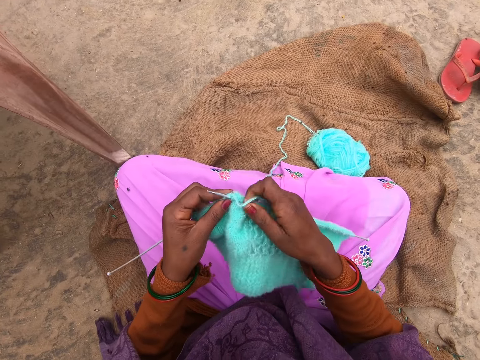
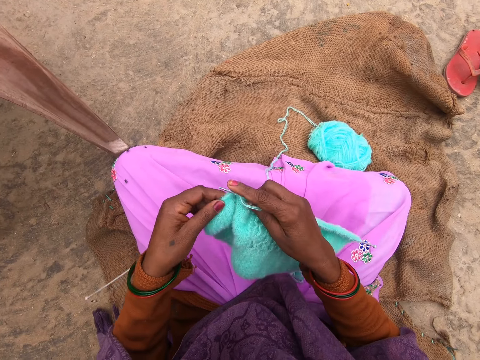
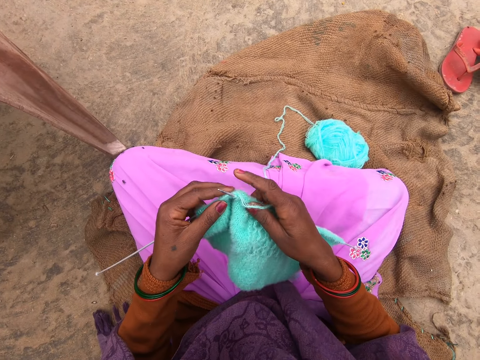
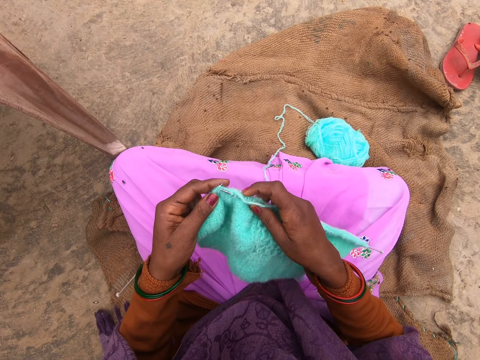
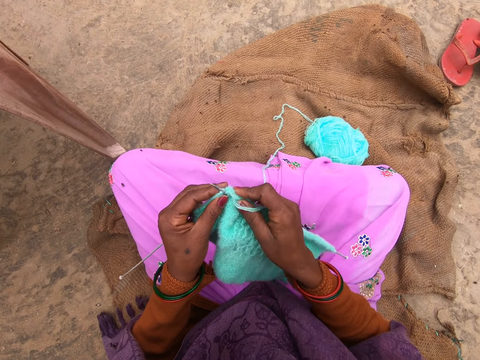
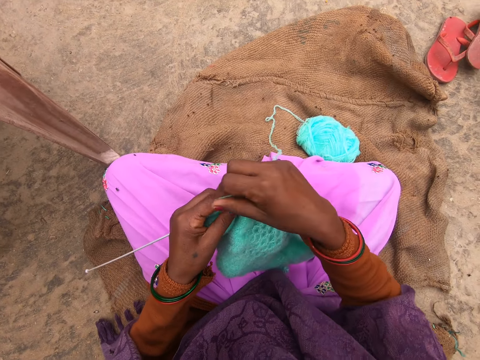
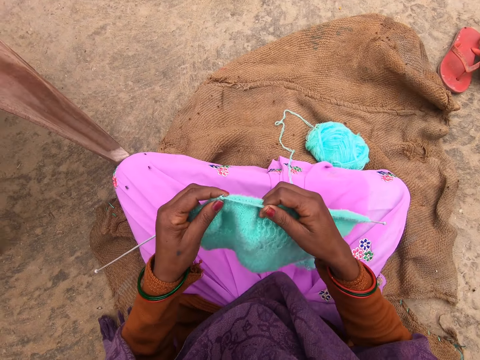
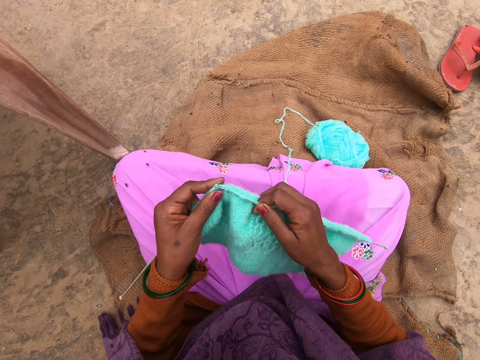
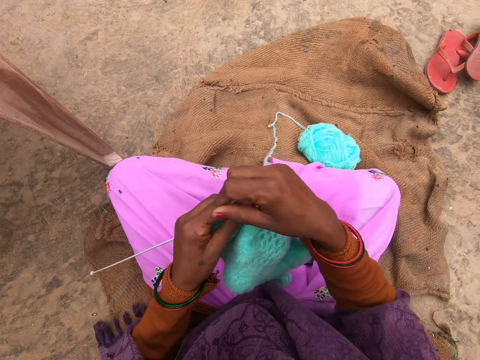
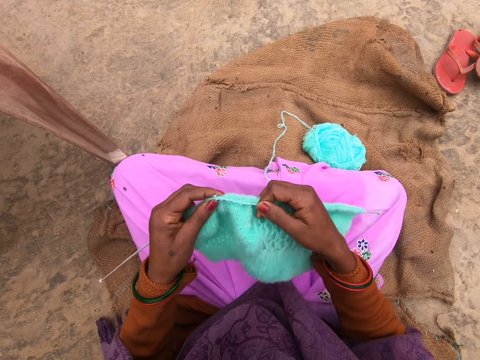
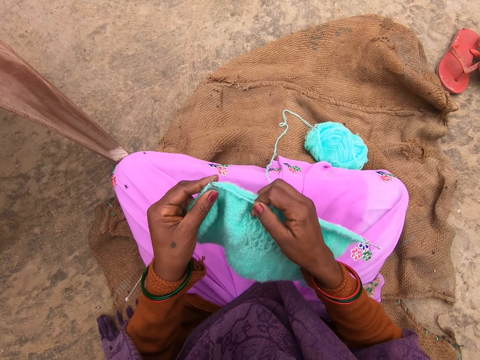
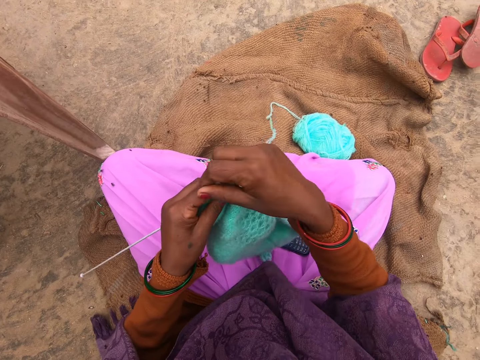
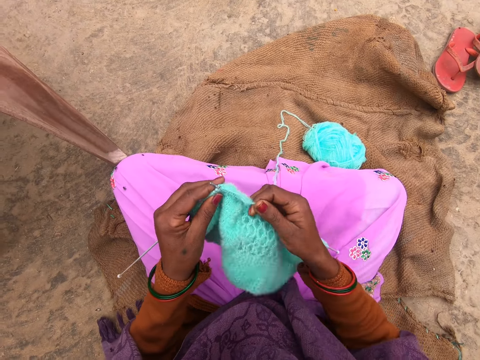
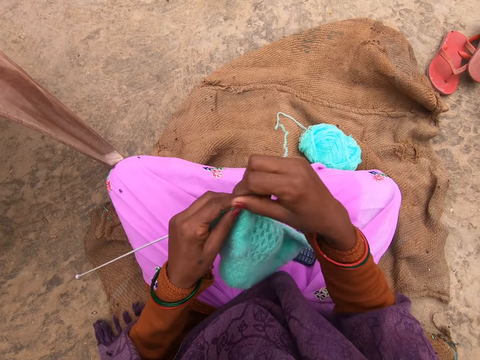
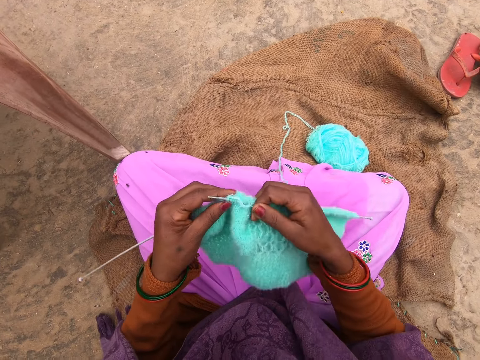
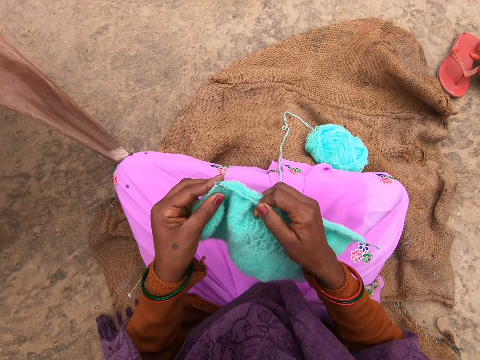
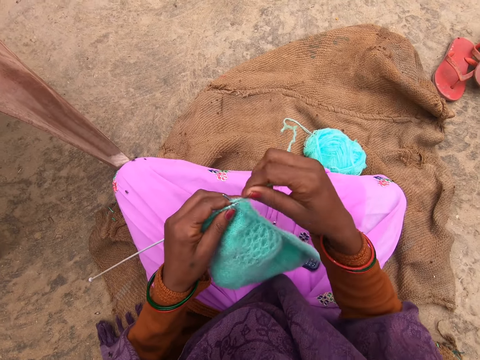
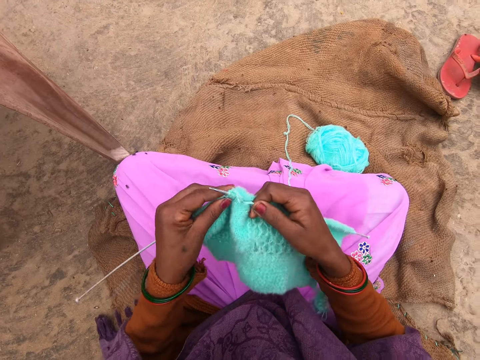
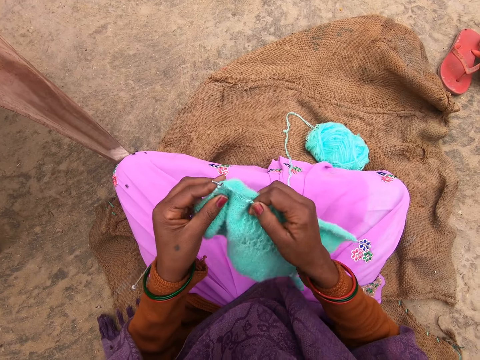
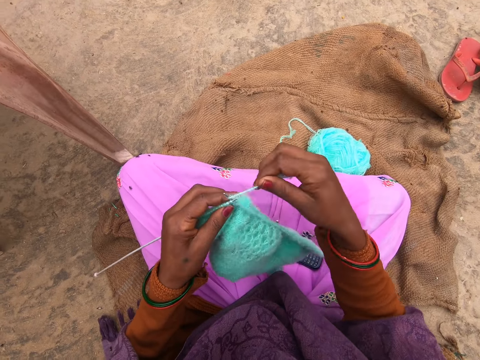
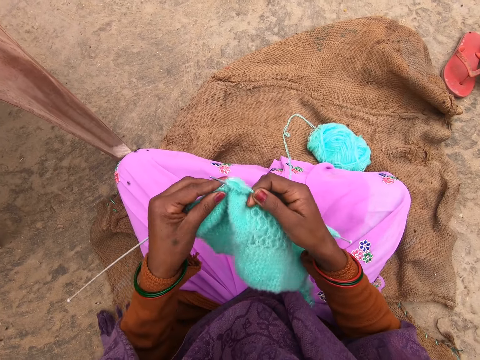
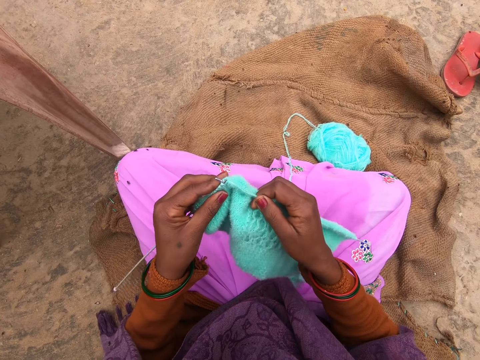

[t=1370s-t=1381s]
The camera wearer adjusts a fabric on a knitting needle. They knit the fabric.

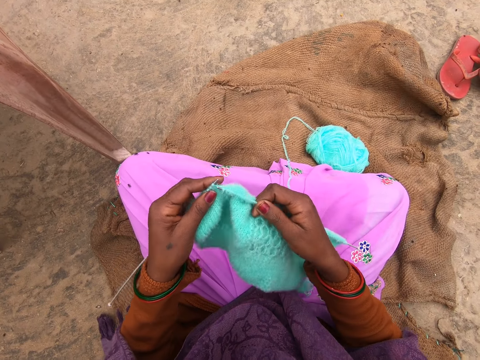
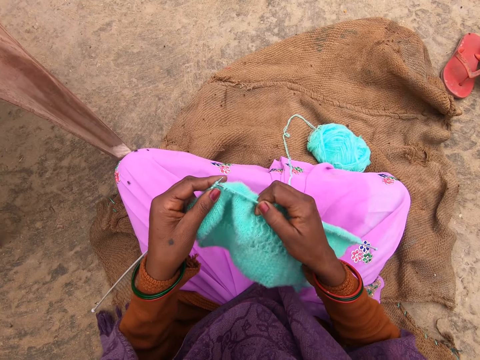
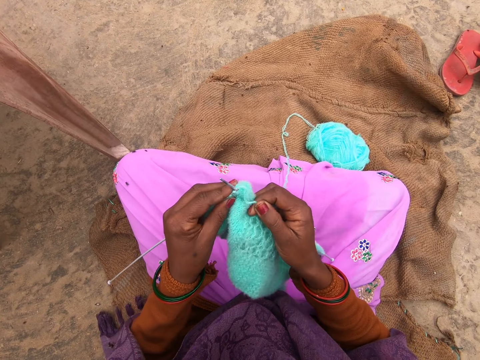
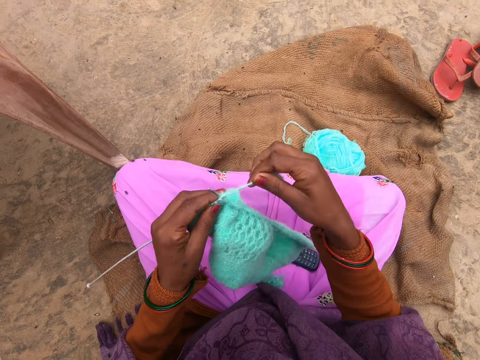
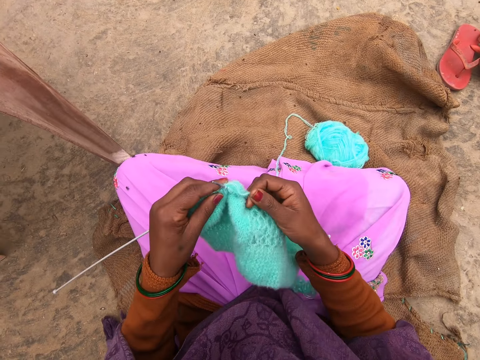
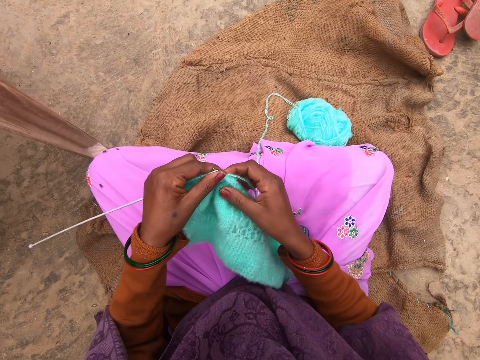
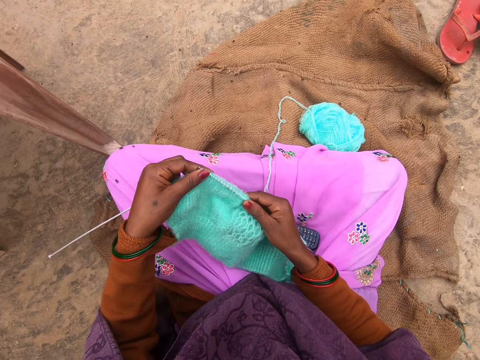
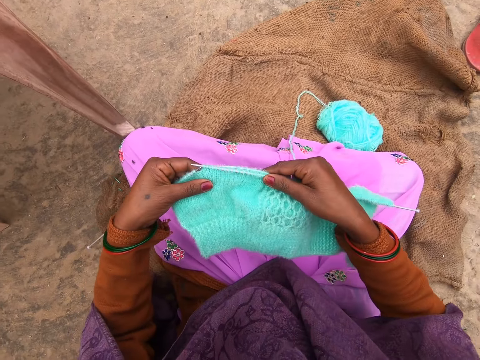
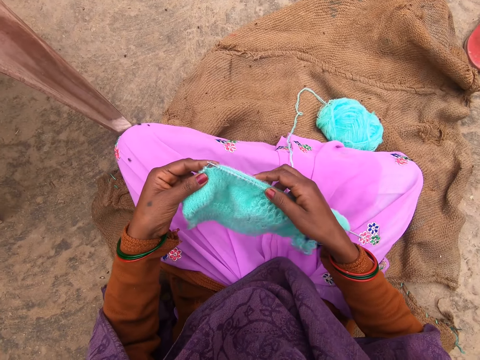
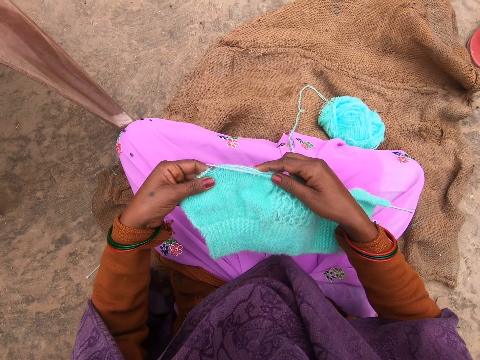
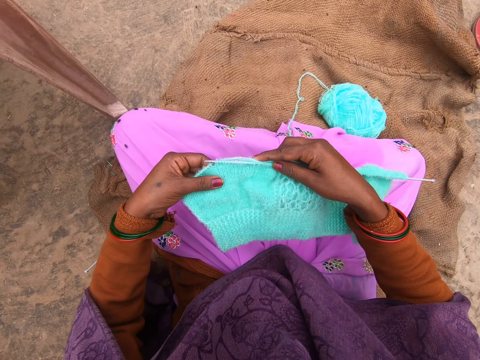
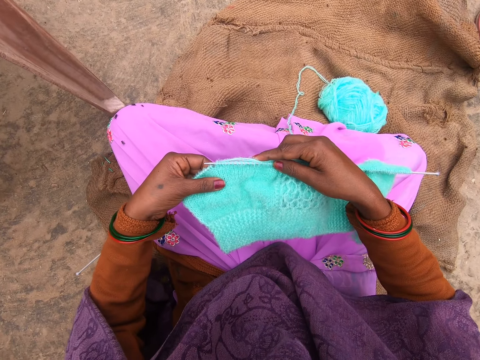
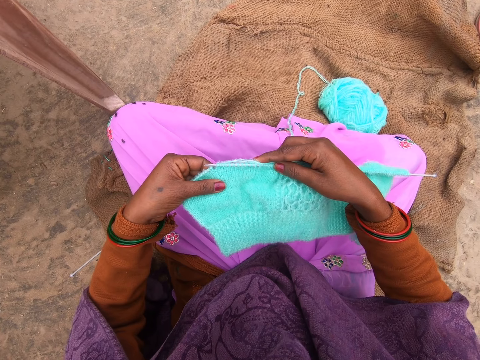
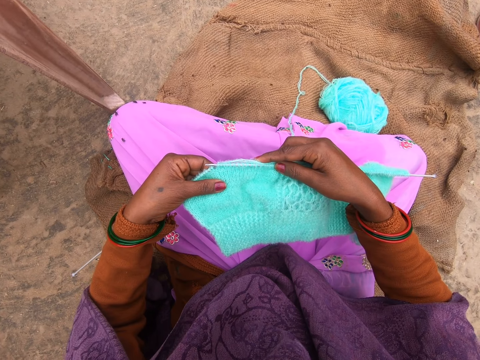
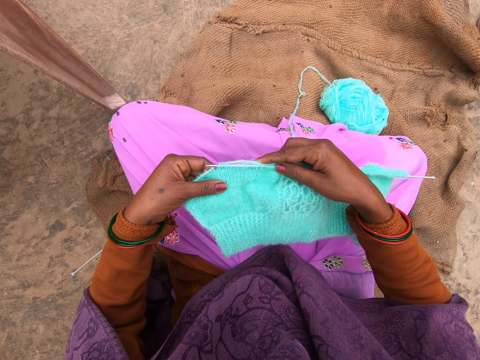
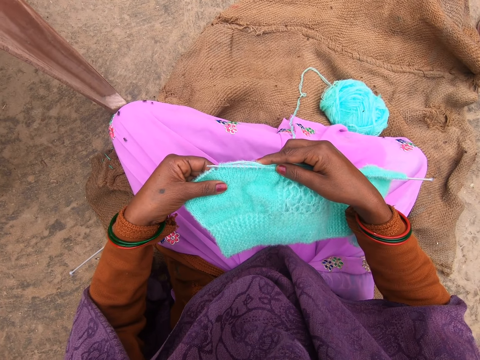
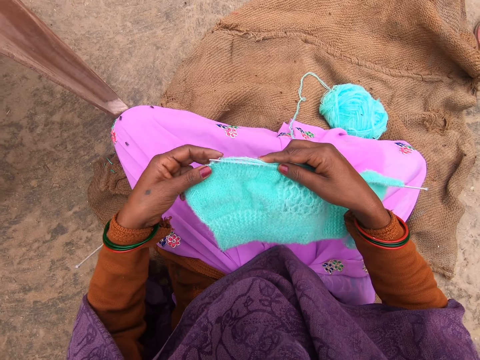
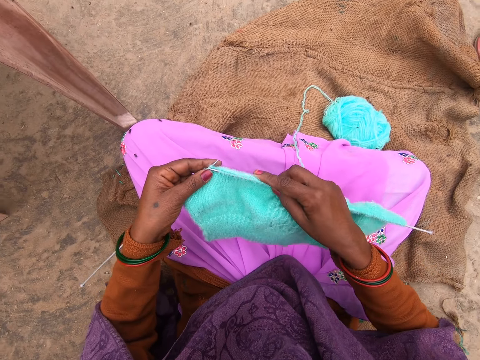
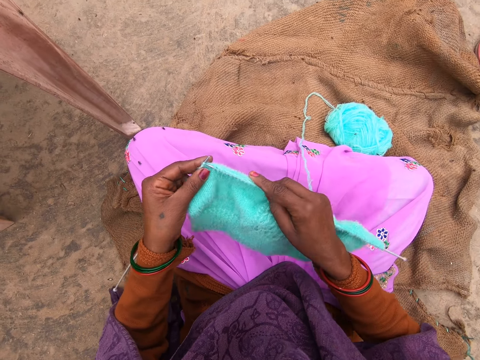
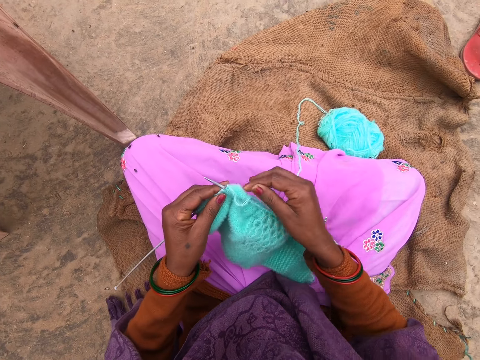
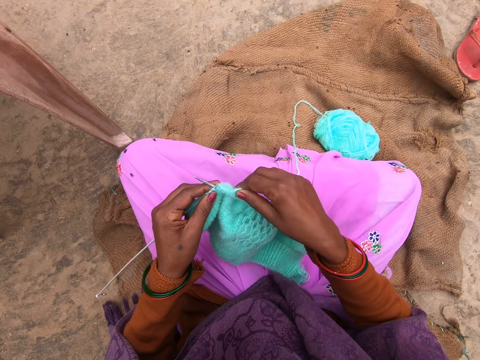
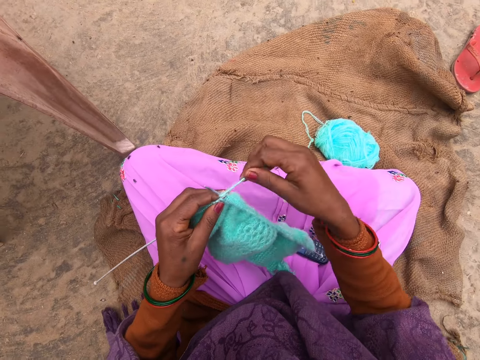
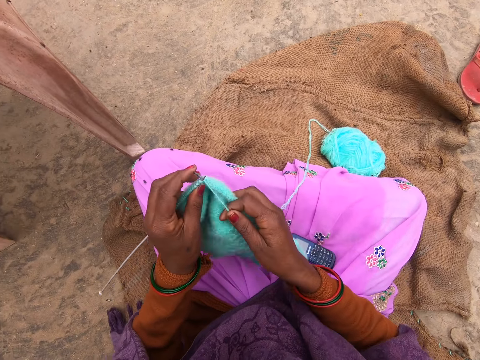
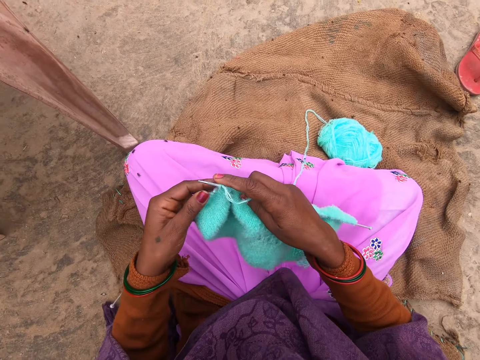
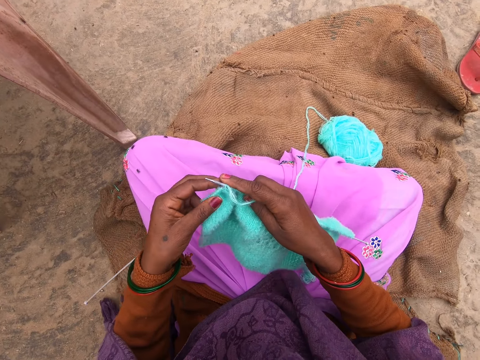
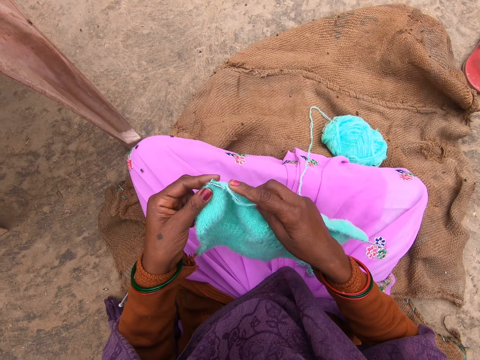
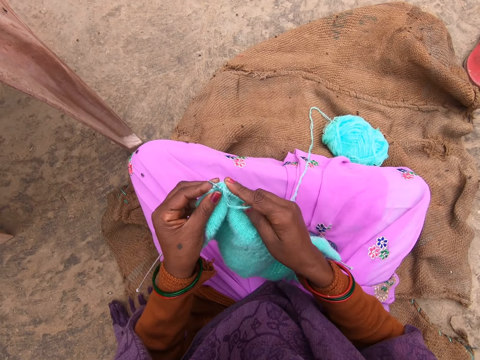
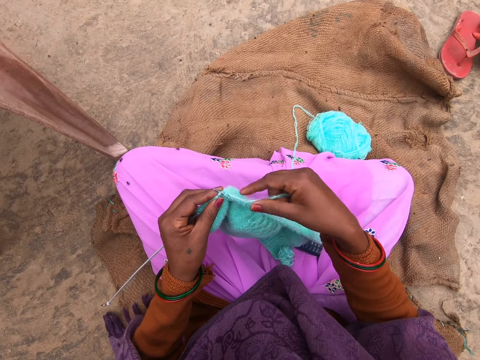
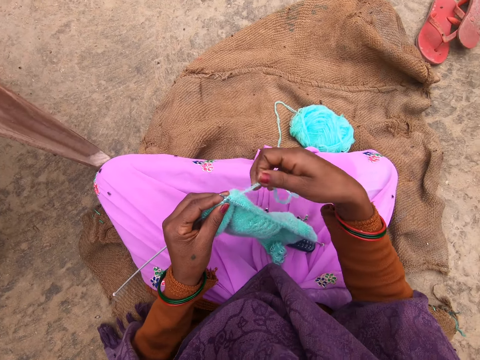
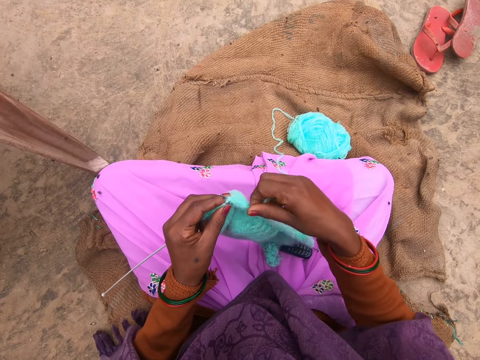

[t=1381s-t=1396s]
The camera wearer adjusts a fabric on a knitting needle. They look at the fabric on the hands. They knit the fabric.
